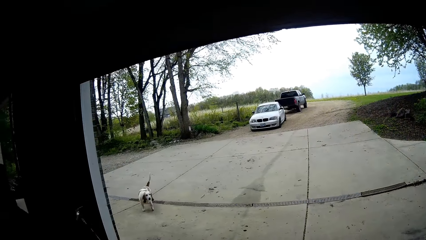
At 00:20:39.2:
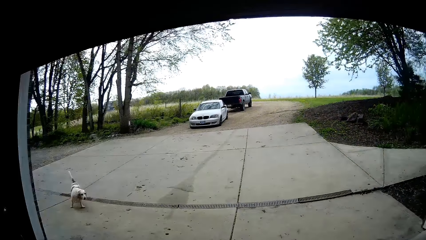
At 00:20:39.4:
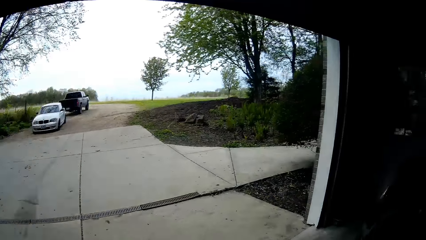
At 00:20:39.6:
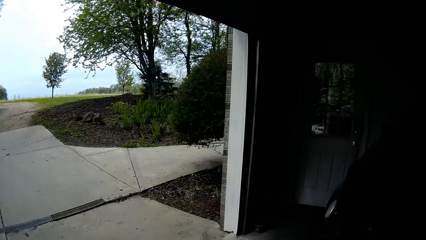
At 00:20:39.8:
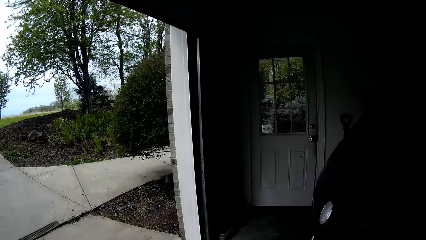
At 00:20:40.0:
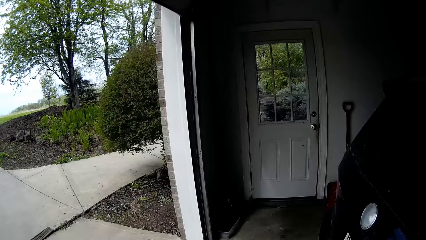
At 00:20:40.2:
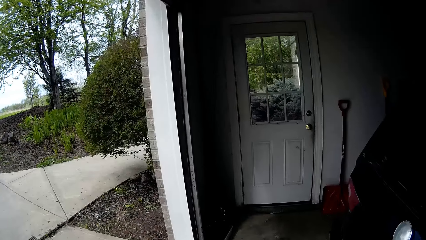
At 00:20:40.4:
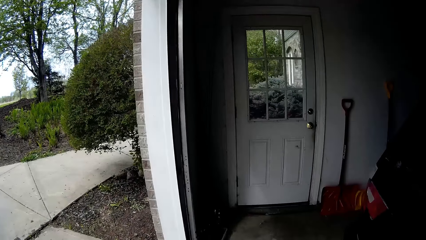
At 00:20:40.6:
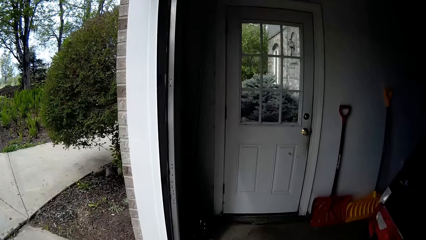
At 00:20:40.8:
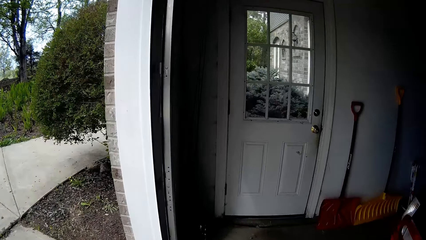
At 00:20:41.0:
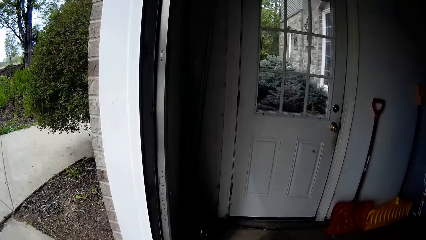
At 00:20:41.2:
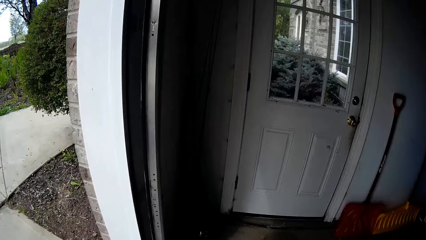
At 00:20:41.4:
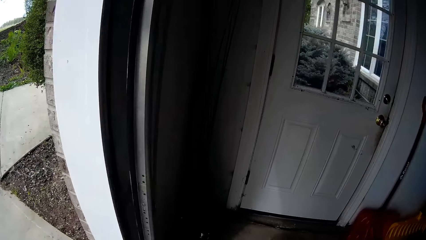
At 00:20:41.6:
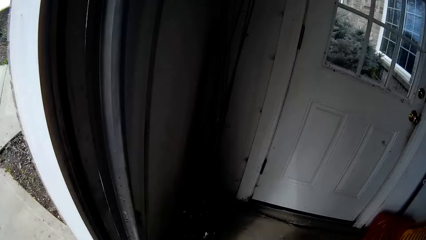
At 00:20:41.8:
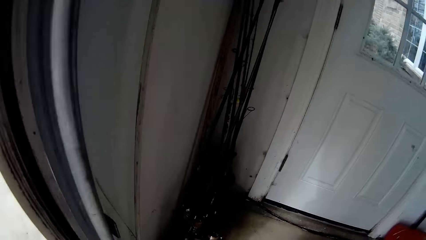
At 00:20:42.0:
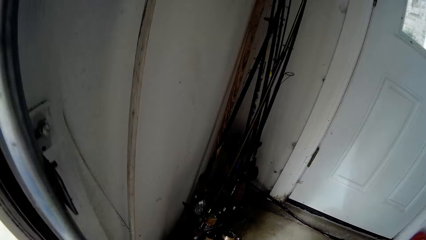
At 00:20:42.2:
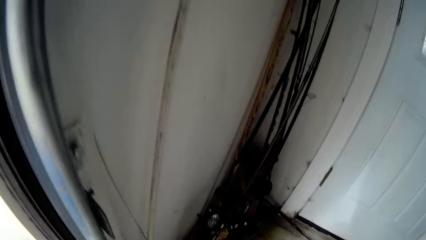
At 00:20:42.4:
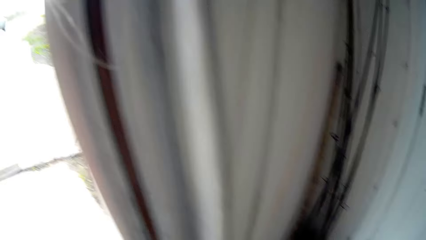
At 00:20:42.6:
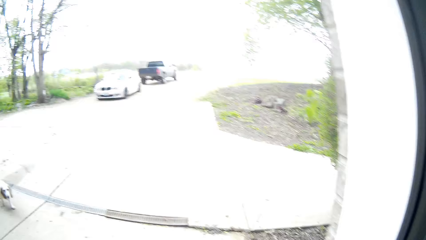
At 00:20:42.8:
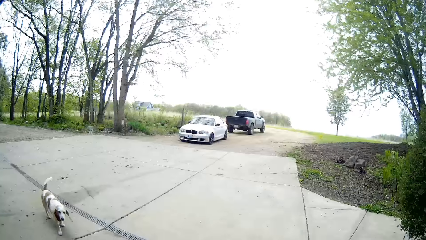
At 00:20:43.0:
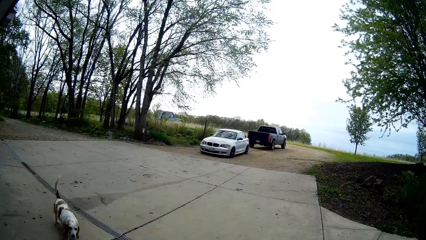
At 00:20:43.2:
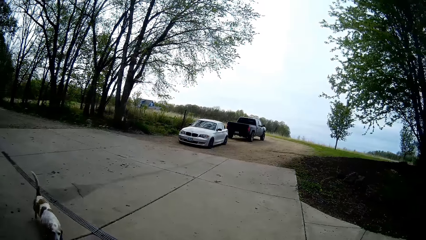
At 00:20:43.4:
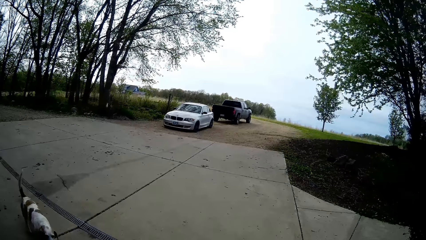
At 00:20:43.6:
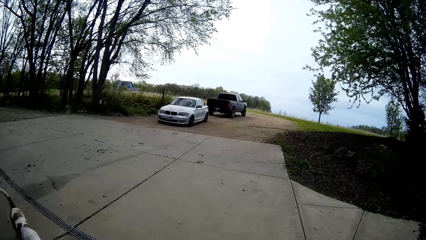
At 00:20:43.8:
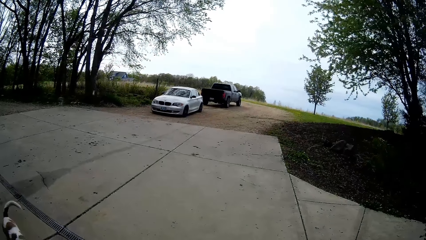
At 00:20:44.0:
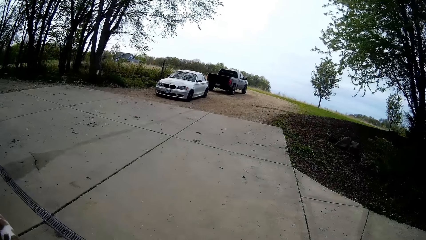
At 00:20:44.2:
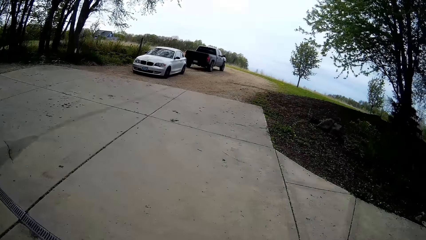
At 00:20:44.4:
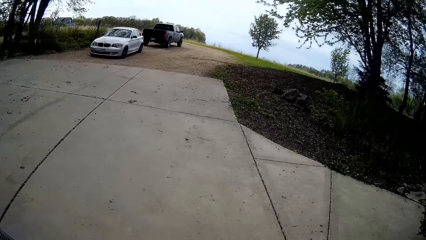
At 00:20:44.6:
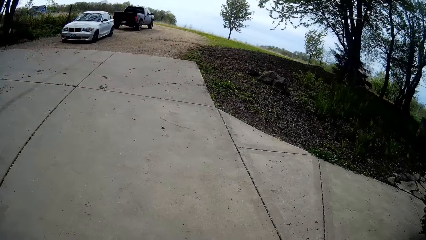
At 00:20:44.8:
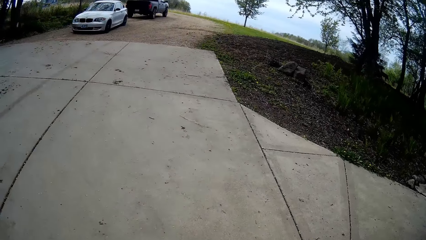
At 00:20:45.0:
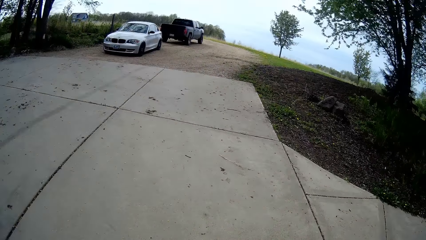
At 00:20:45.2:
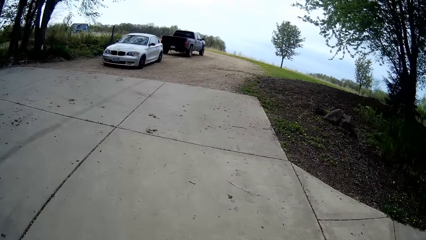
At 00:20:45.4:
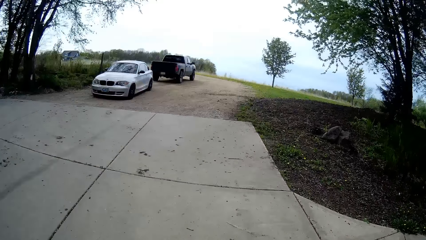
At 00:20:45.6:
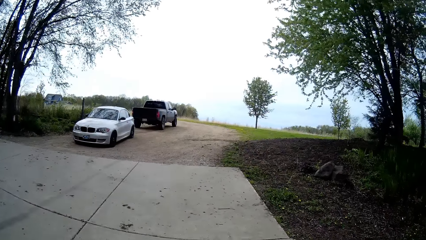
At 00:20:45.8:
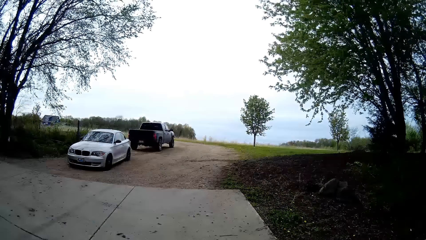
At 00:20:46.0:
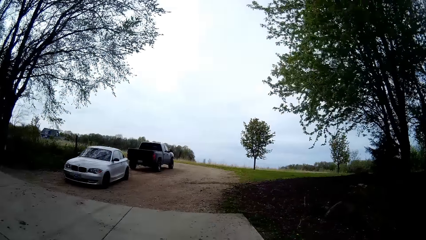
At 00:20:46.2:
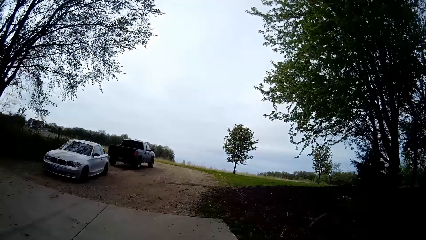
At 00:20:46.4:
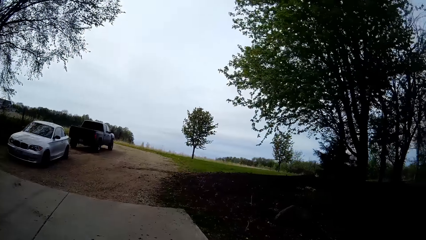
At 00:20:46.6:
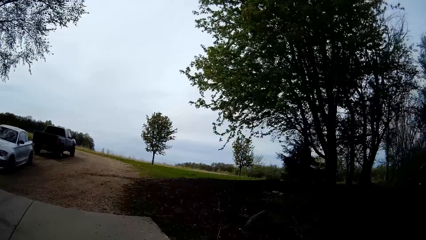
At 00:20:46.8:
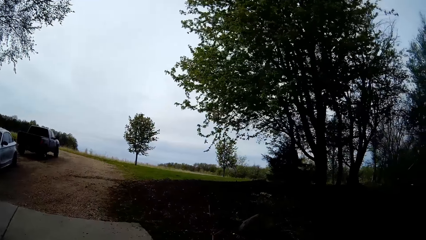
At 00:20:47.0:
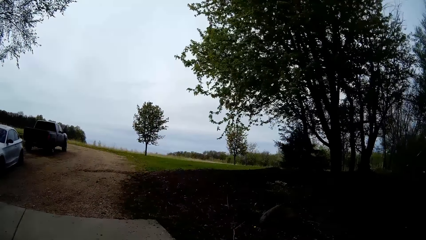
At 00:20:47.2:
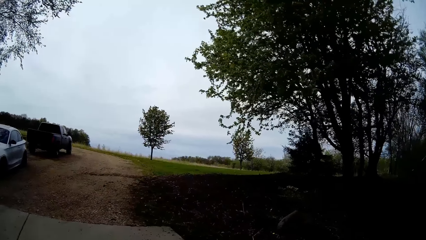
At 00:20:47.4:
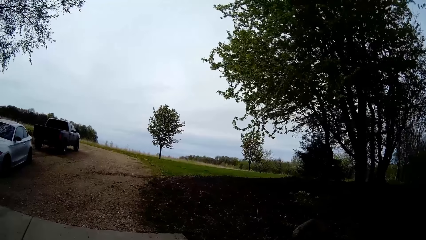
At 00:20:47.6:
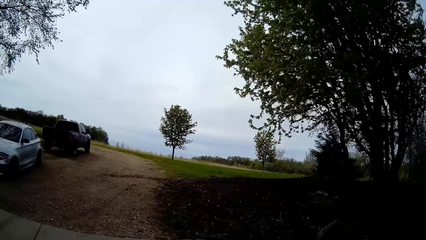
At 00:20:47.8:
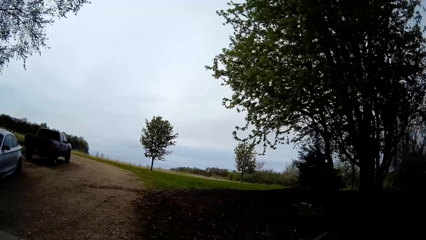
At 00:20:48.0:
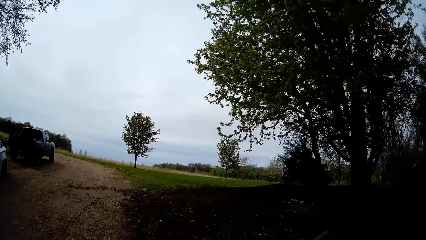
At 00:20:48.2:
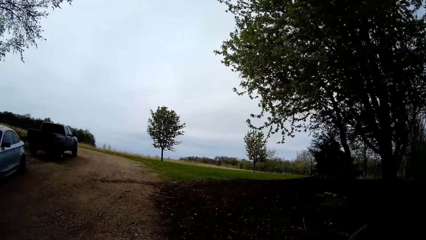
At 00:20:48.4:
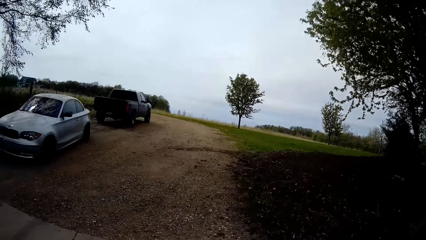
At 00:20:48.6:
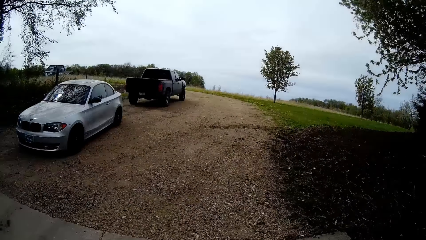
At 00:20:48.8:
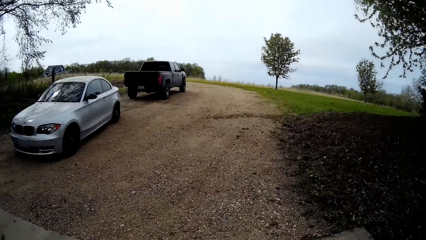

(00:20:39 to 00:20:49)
The camera wearer walks outside.
